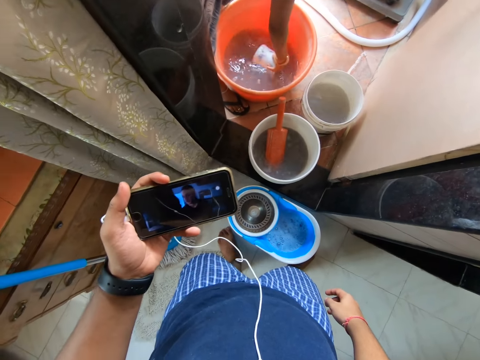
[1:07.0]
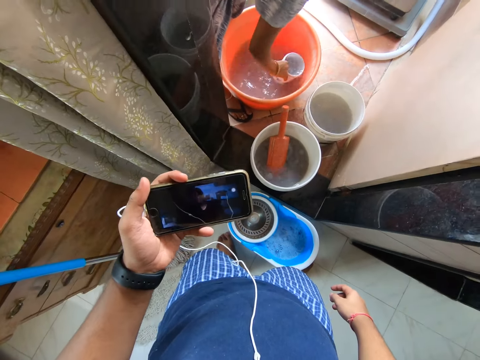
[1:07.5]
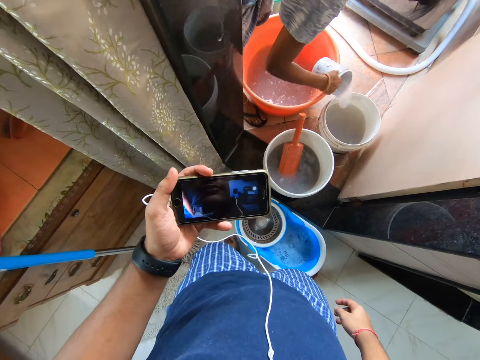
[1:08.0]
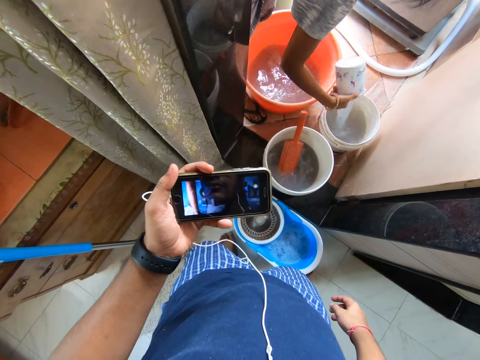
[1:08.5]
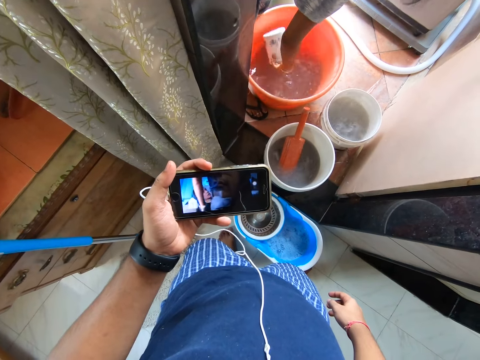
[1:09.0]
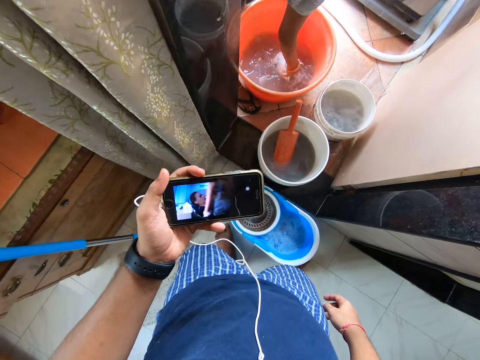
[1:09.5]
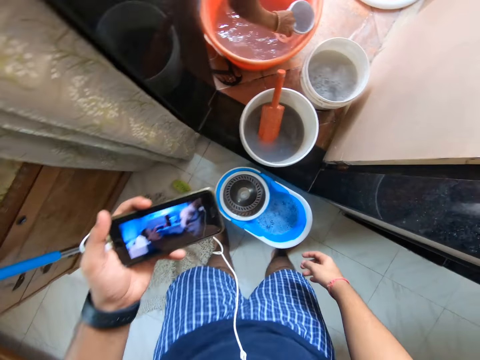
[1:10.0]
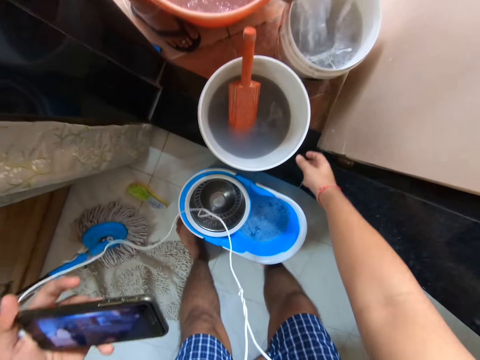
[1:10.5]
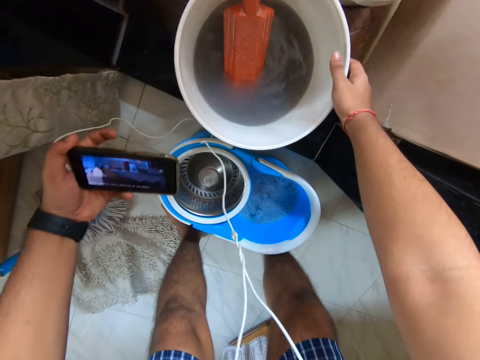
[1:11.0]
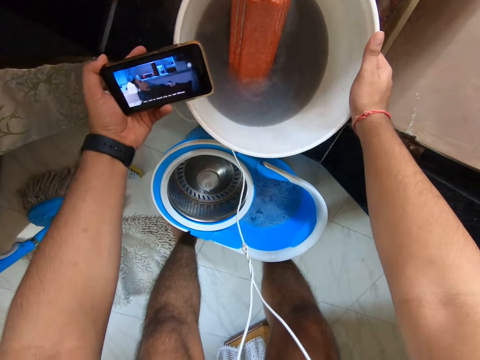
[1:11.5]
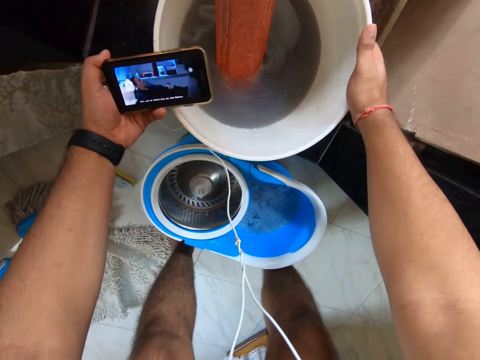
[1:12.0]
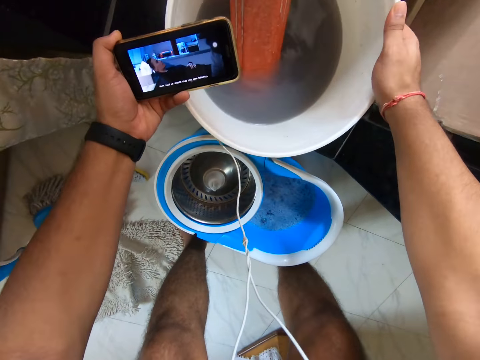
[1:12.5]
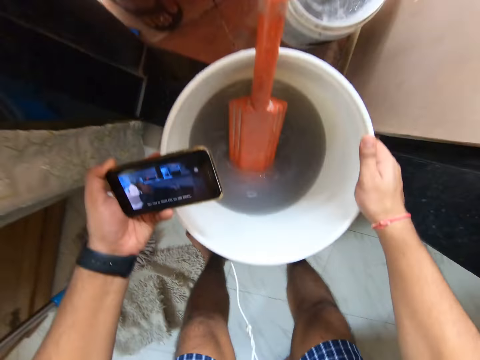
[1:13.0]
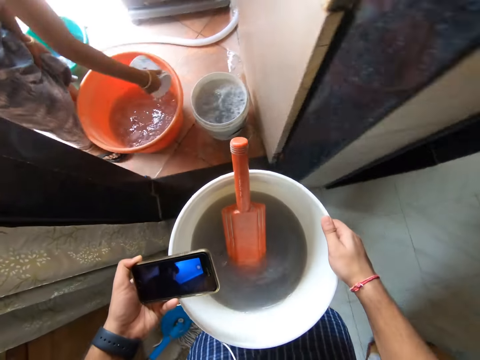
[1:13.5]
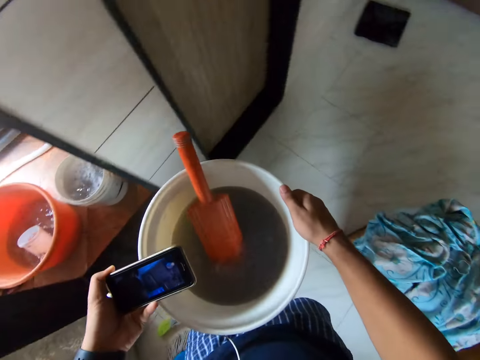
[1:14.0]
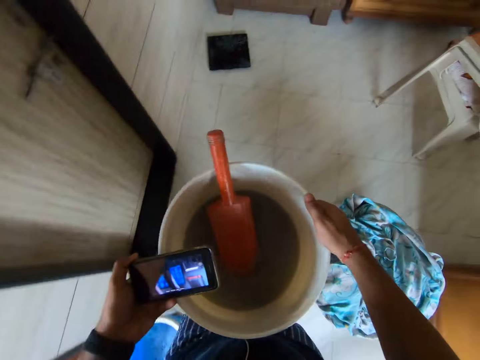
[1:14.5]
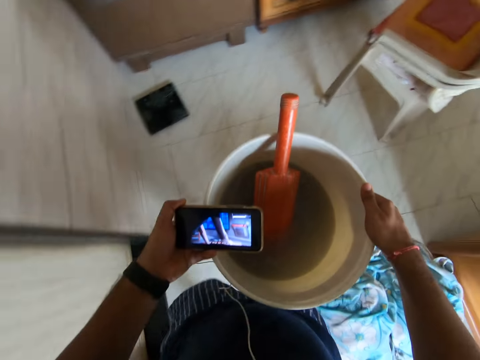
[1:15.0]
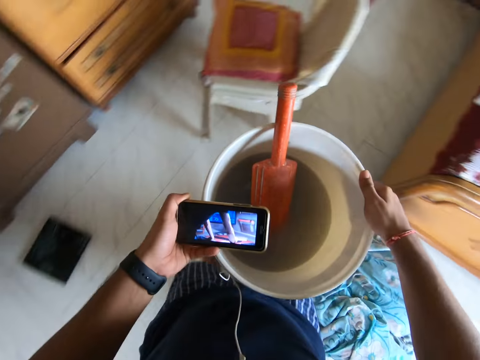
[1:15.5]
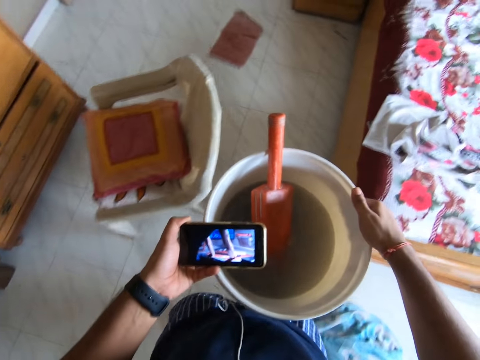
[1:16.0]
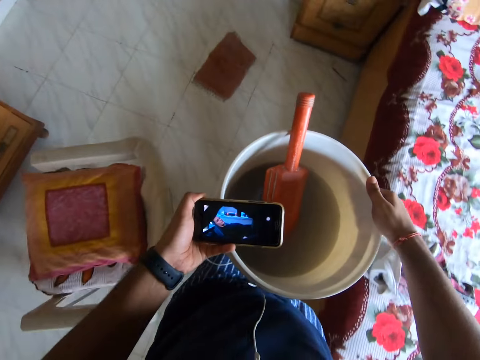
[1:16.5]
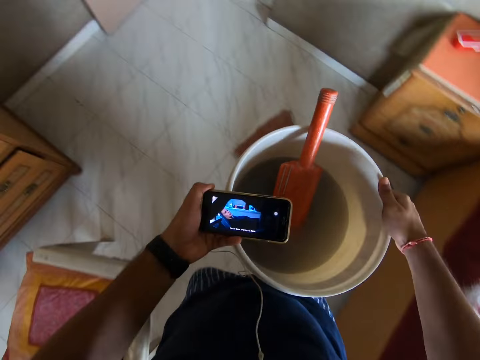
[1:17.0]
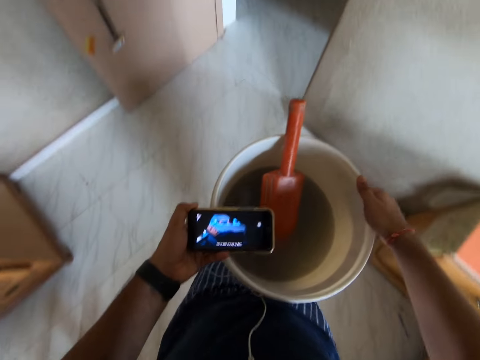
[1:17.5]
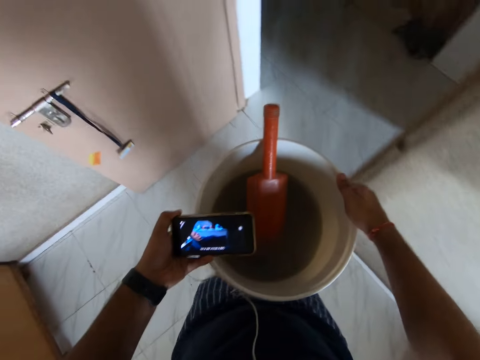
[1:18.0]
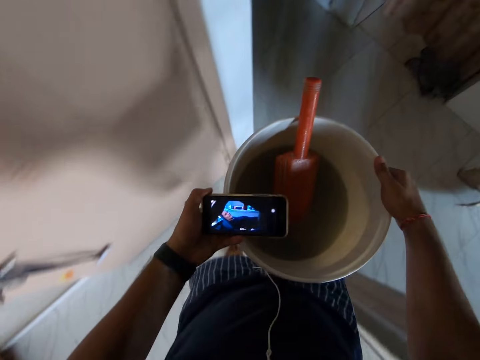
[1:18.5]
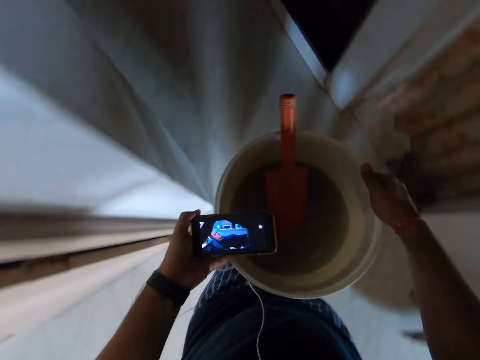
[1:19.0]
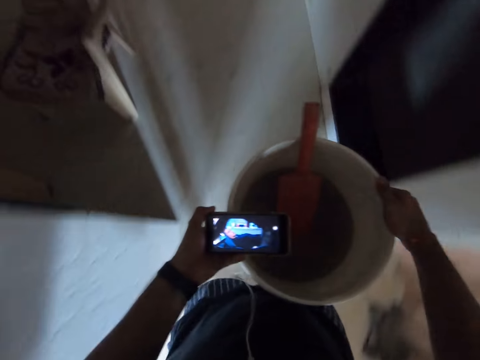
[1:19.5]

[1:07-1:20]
A lady fetches water from the basin with the container. The camera wearer takes the water with the bucket. The lady pours water in the bucket. The camera wearer pours water in the other bucket and takes the water with the bucket. The lady fetches water from the basin with the container and pours water in the bucket. The camera wearer pours water in the other bucket. They carry the water with the basin. The lady puts the tin in the bucket. The camera wearer walks to the other room.

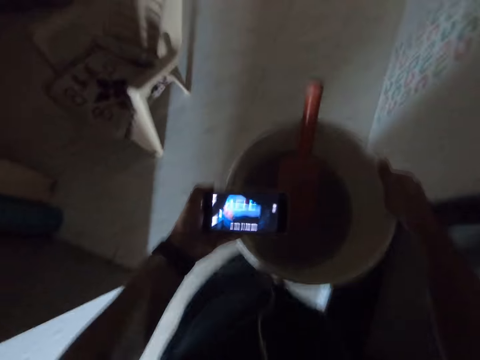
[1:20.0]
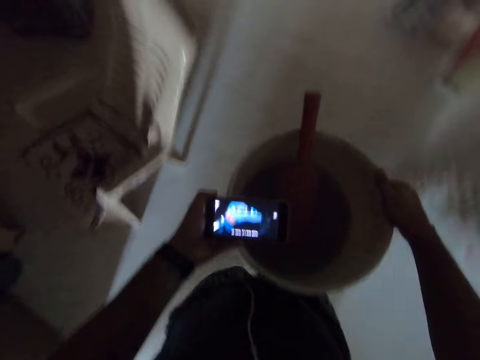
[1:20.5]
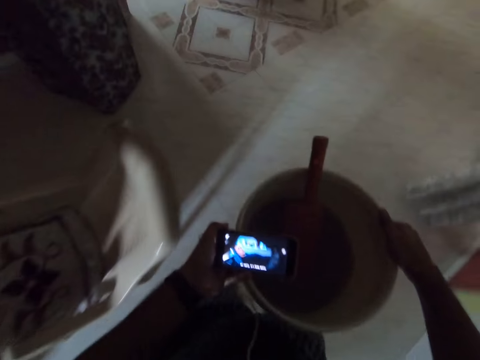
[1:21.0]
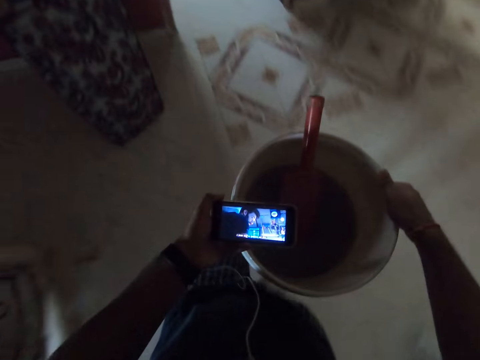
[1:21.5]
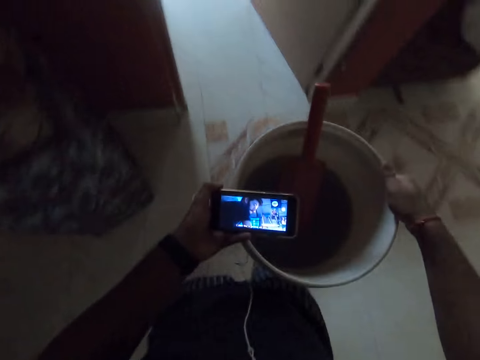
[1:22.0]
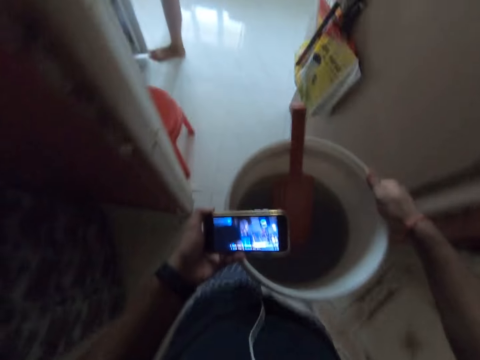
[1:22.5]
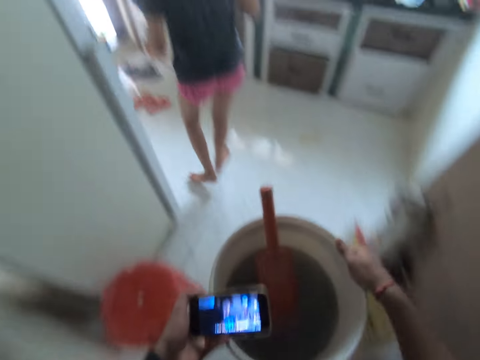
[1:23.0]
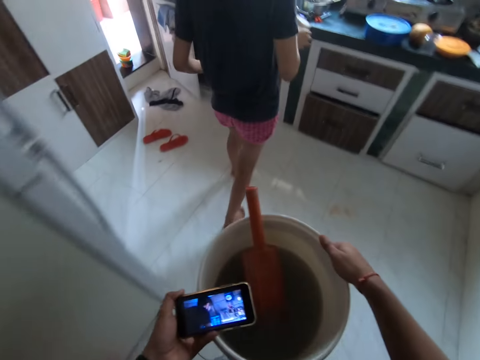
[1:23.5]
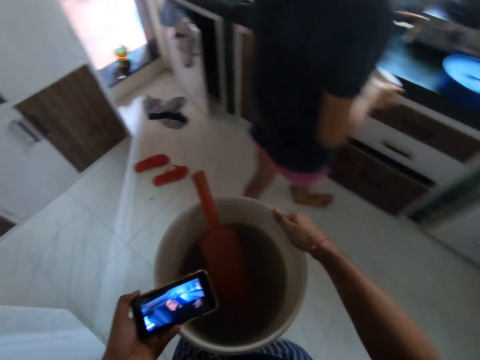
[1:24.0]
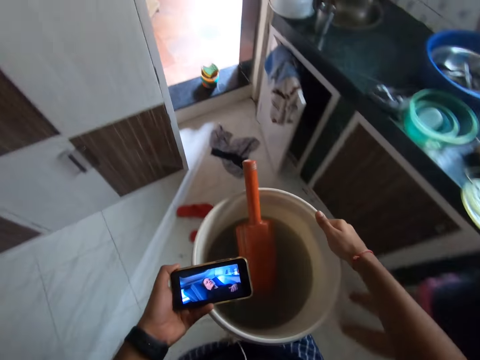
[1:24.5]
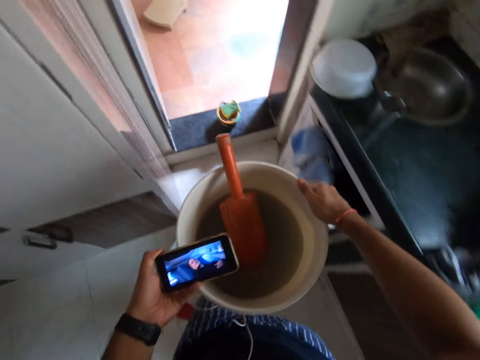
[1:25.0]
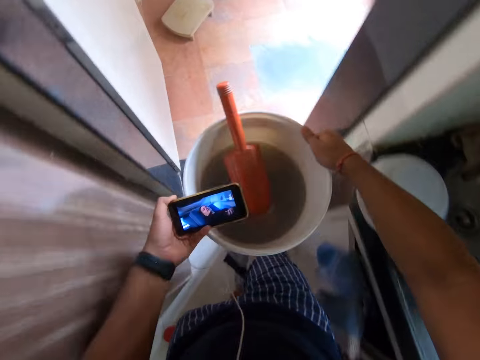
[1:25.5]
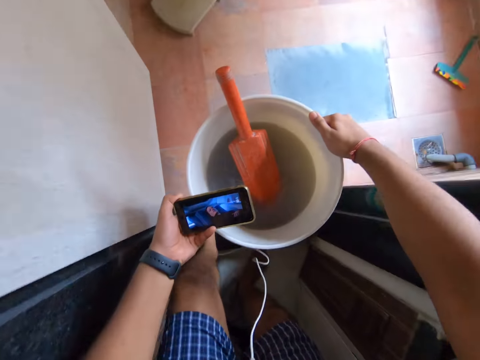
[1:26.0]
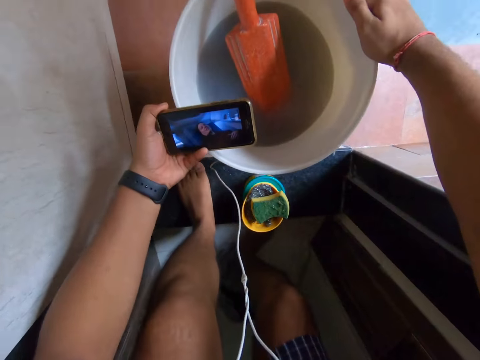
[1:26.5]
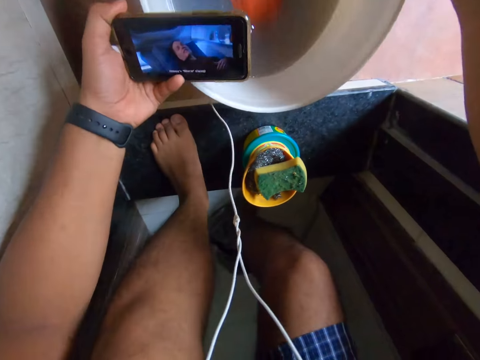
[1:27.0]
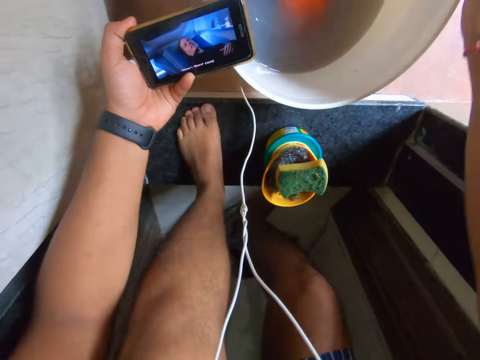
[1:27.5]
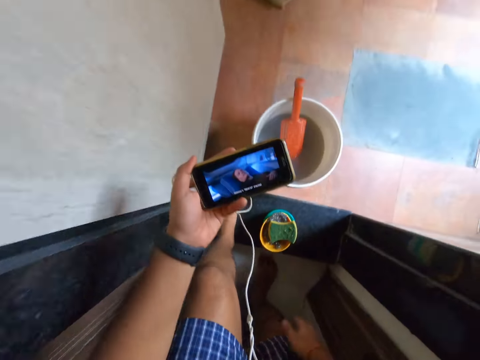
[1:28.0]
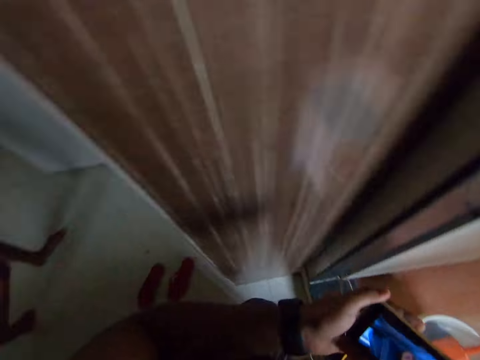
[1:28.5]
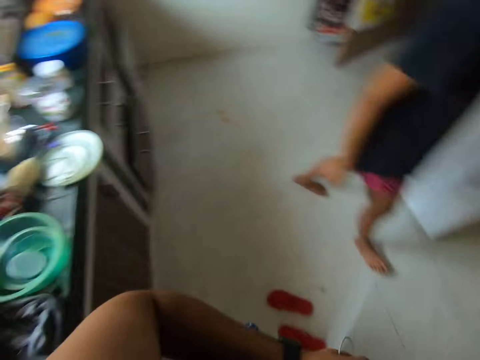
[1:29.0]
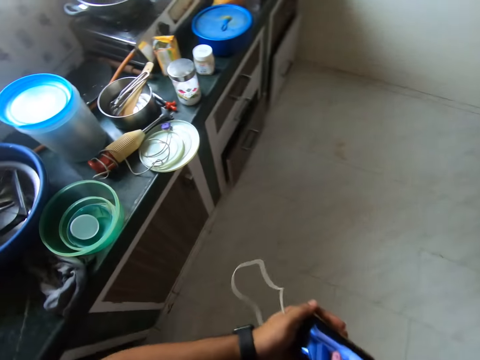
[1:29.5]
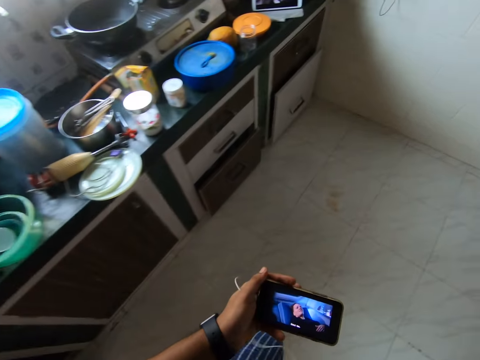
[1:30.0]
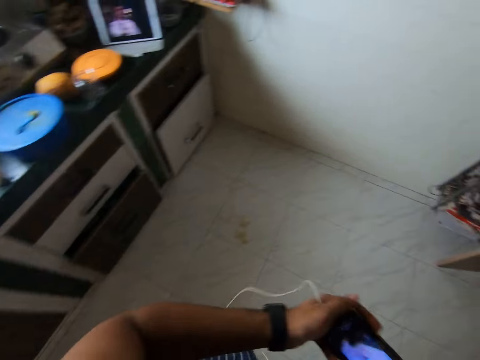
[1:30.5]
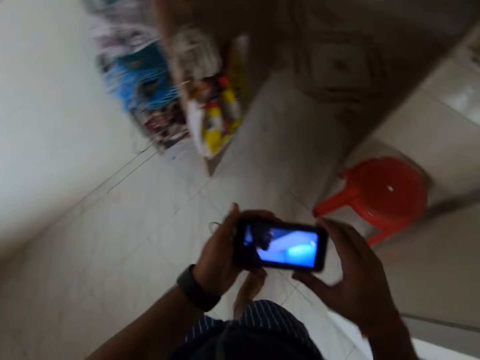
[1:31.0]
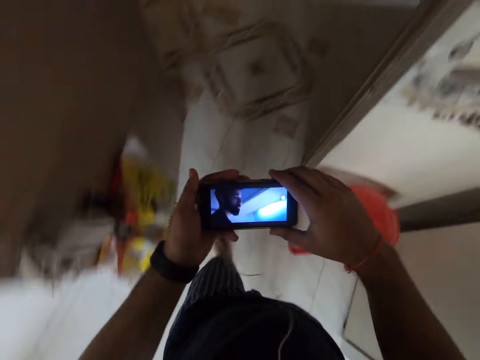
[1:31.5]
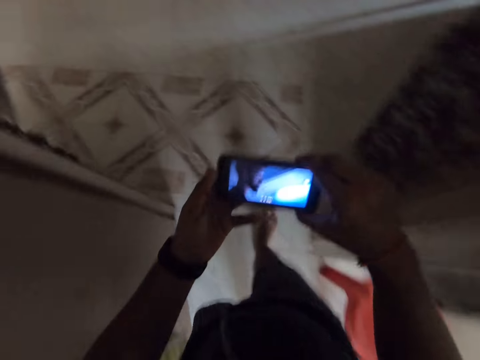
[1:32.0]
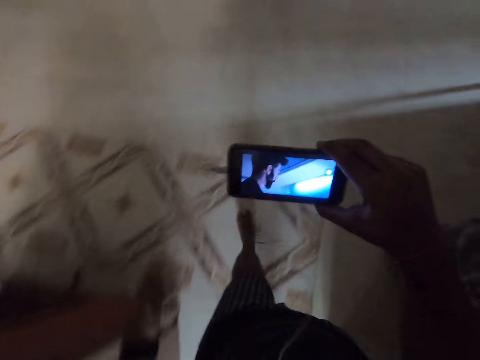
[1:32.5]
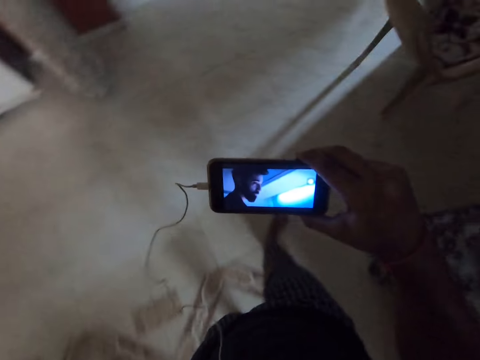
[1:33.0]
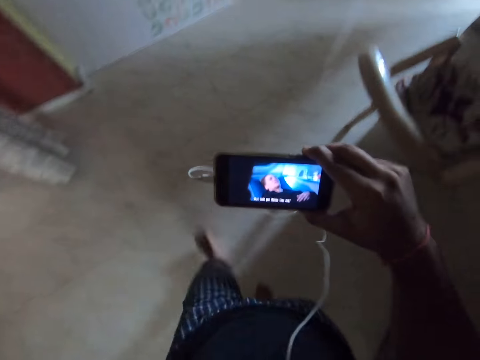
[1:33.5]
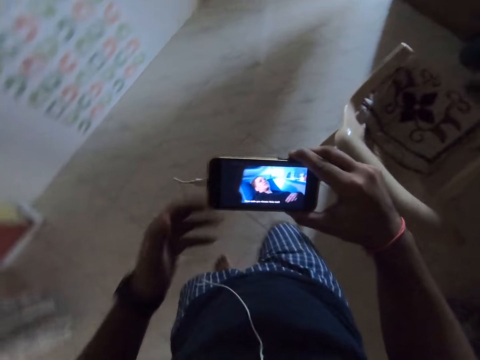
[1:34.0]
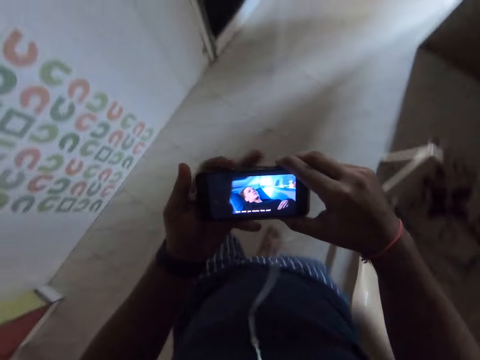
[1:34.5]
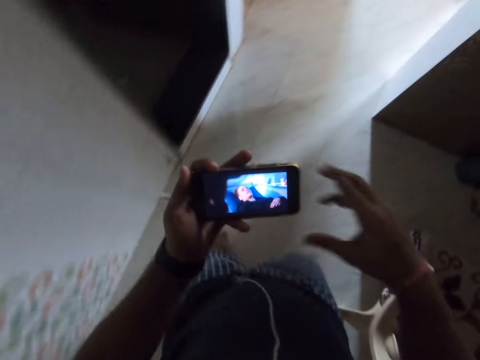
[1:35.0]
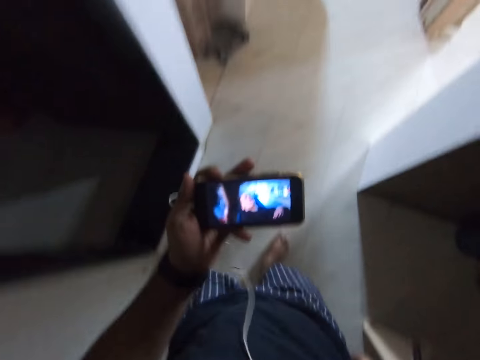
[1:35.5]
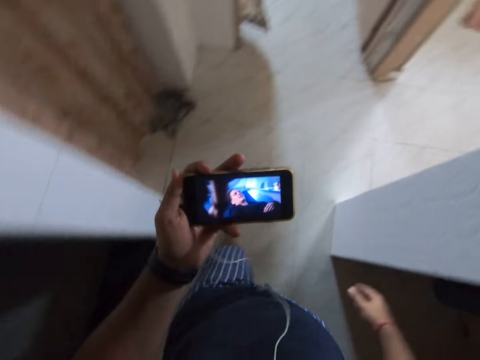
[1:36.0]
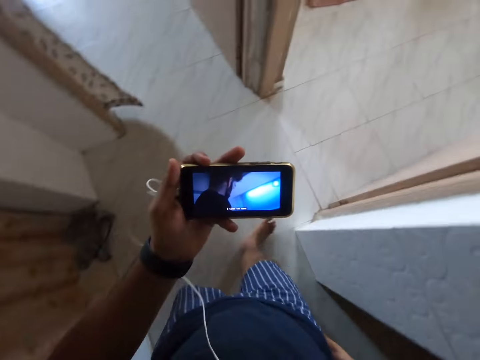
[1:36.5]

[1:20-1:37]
A lady walks in the kitchen. The camera wearer puts the water basin on the floor. The lady walks to the cabinet. The camera wearer walks back to the other room. They watch the video on the phone. They hold the phone with both hands. They remove the other hand from the phone. They hold the phone with the right hand. They walk around the house. They move the other hand from the phone. They pass the phone to the left hand. They watch the video on the phone and hold the phone with the left hand.
